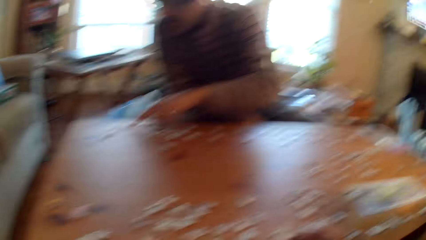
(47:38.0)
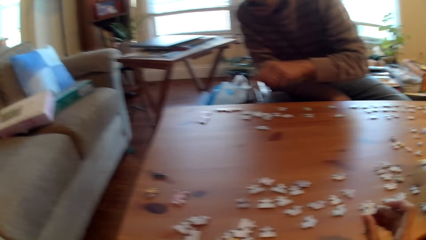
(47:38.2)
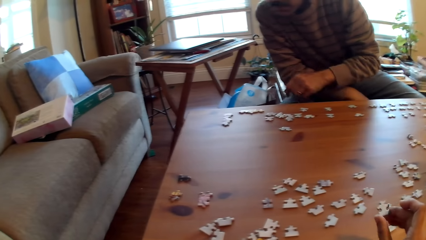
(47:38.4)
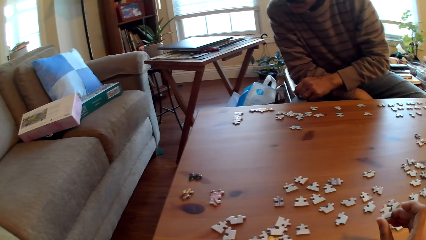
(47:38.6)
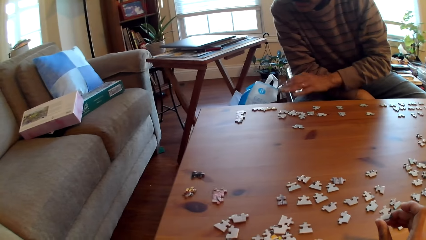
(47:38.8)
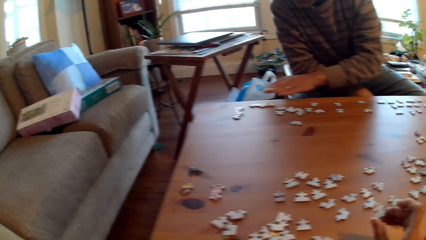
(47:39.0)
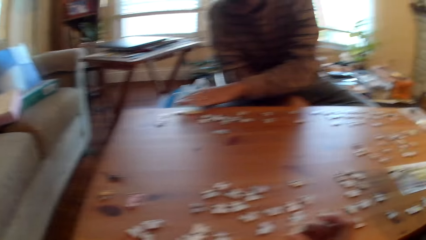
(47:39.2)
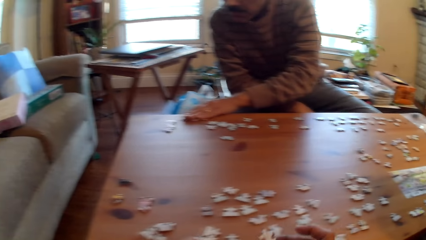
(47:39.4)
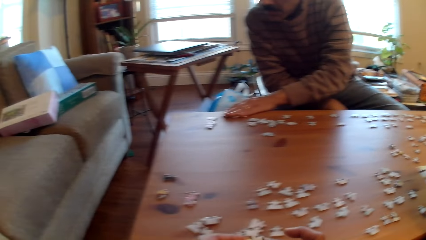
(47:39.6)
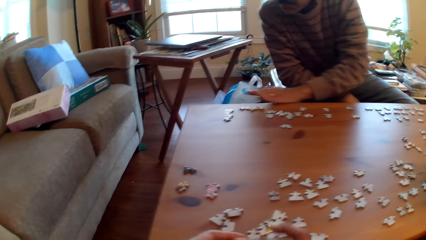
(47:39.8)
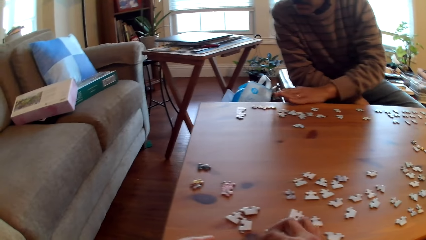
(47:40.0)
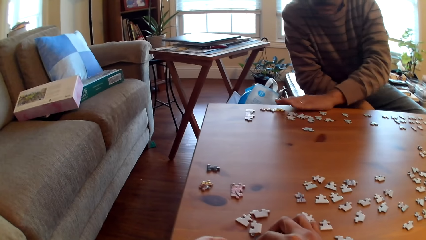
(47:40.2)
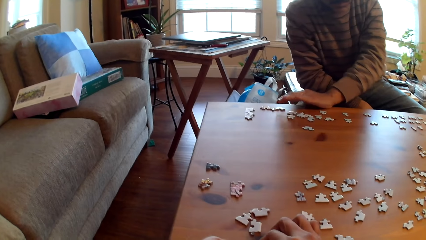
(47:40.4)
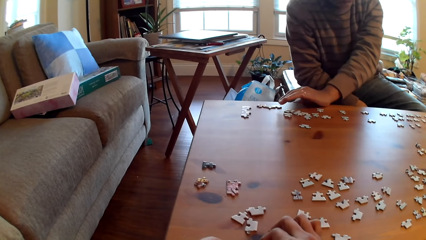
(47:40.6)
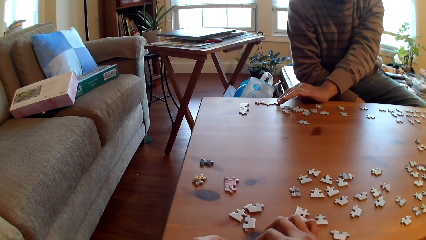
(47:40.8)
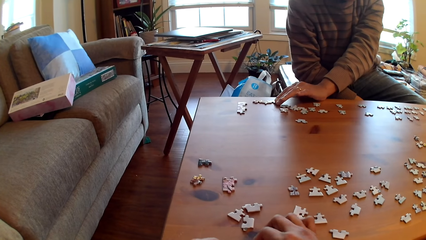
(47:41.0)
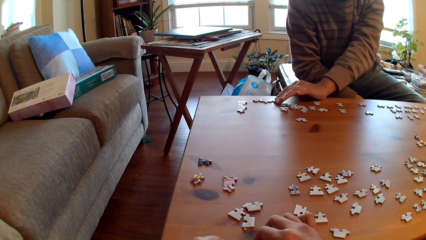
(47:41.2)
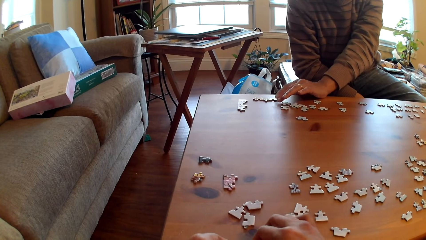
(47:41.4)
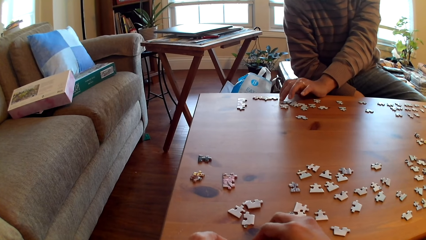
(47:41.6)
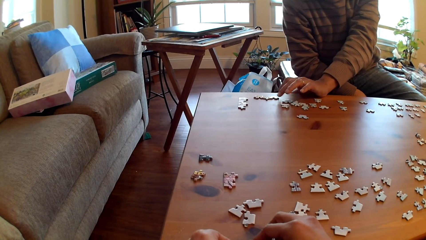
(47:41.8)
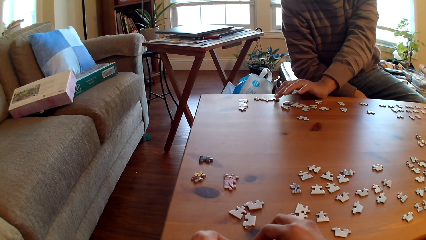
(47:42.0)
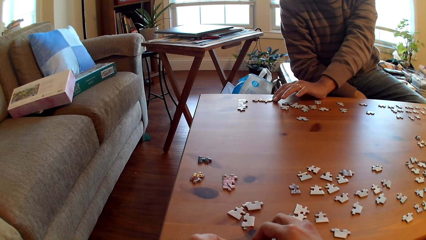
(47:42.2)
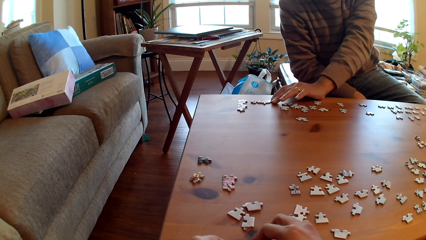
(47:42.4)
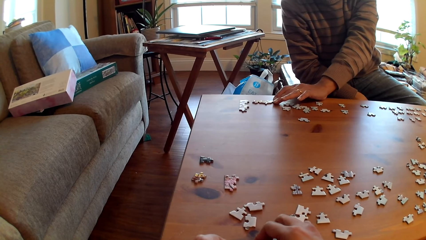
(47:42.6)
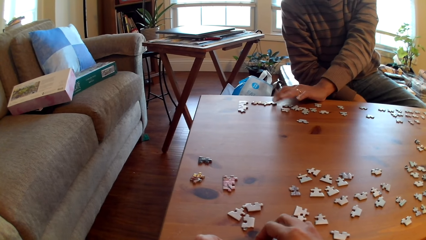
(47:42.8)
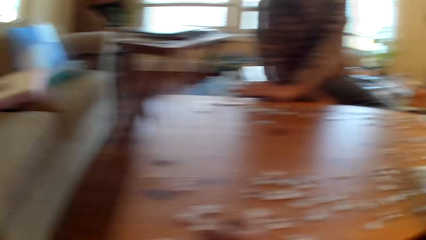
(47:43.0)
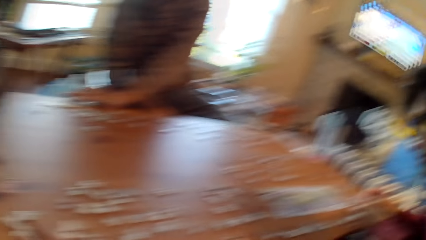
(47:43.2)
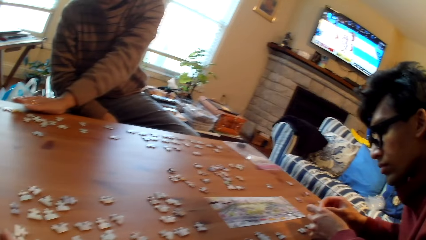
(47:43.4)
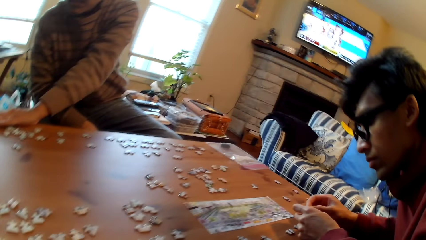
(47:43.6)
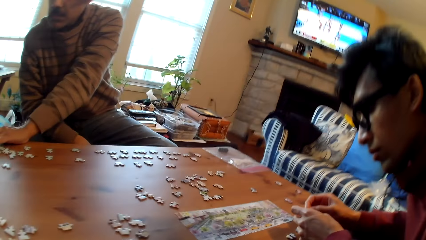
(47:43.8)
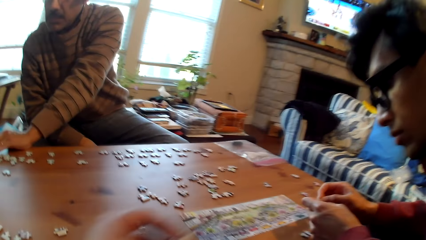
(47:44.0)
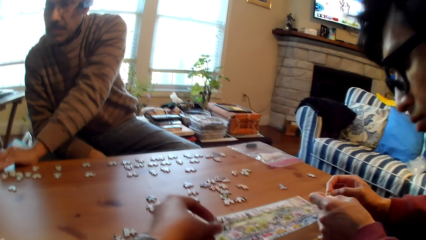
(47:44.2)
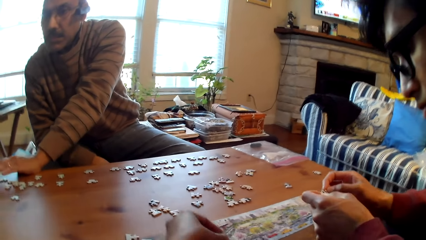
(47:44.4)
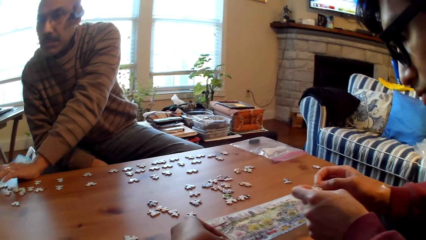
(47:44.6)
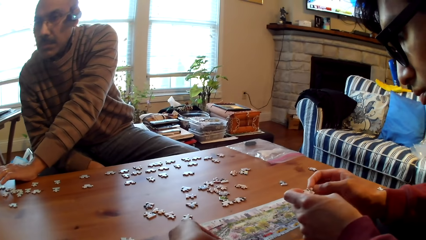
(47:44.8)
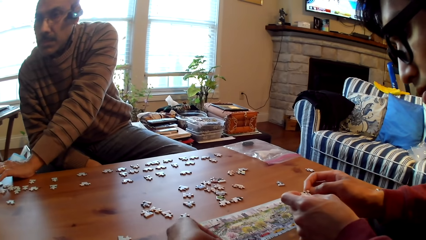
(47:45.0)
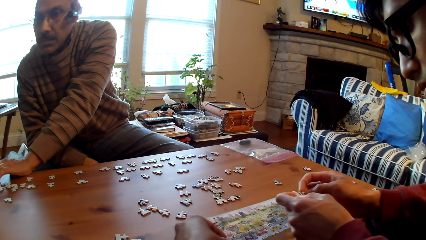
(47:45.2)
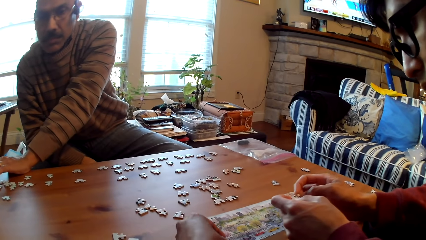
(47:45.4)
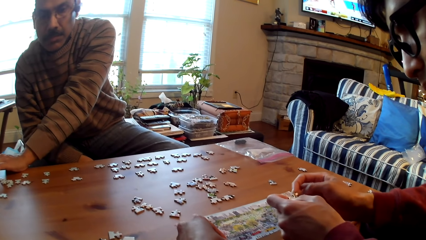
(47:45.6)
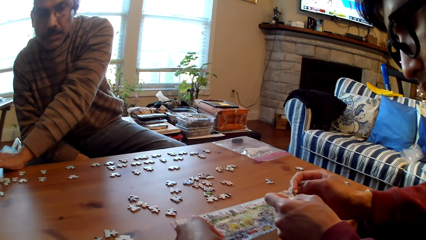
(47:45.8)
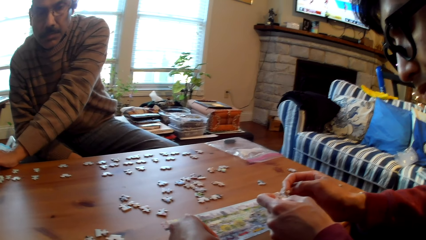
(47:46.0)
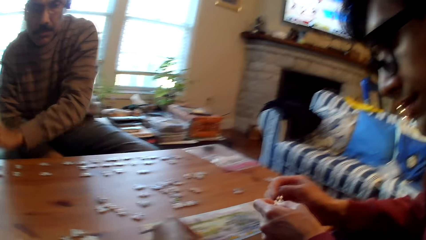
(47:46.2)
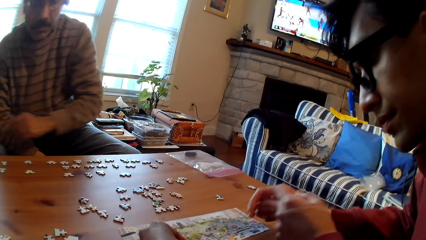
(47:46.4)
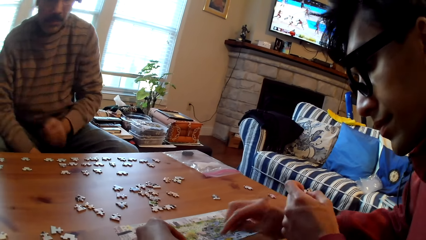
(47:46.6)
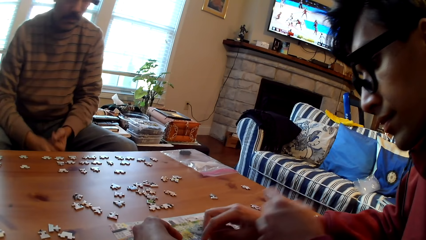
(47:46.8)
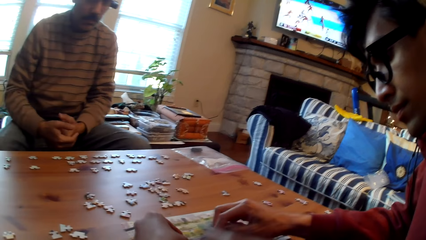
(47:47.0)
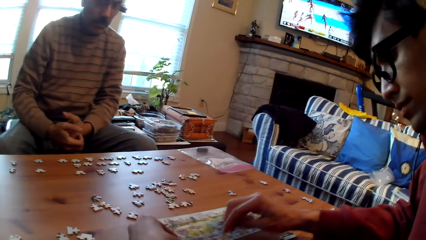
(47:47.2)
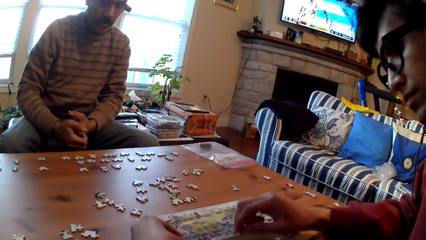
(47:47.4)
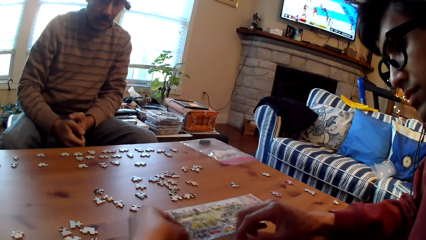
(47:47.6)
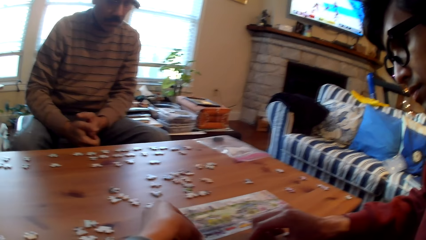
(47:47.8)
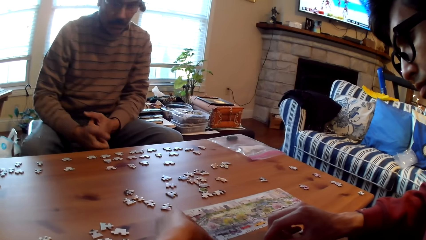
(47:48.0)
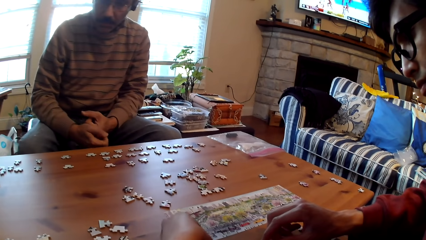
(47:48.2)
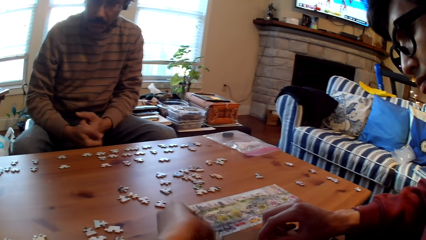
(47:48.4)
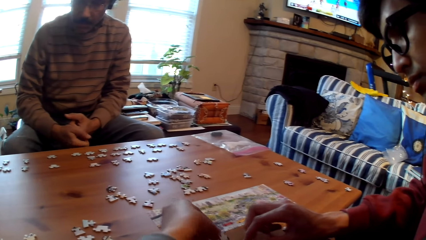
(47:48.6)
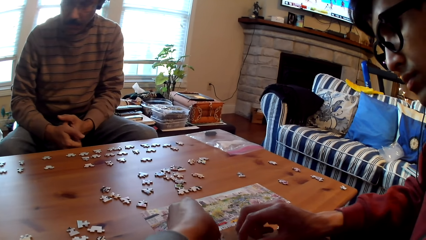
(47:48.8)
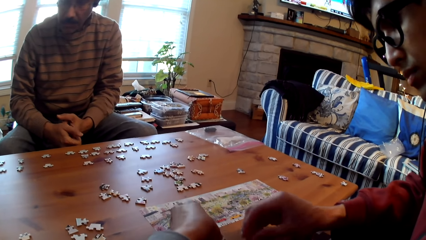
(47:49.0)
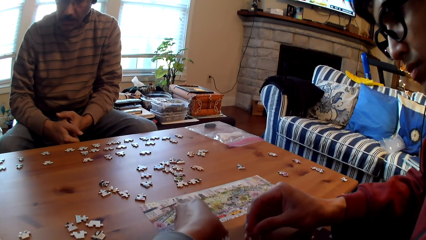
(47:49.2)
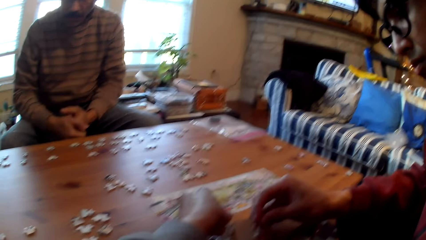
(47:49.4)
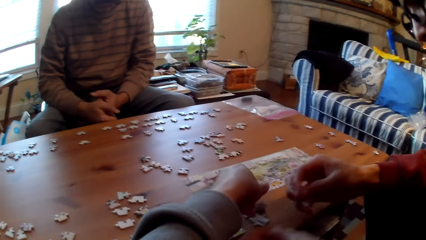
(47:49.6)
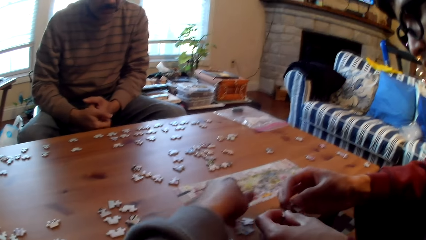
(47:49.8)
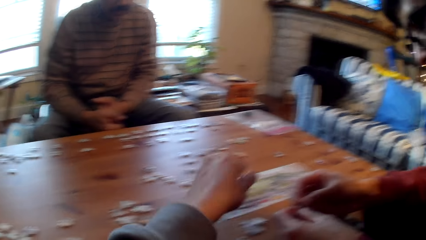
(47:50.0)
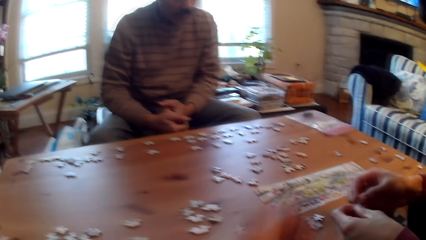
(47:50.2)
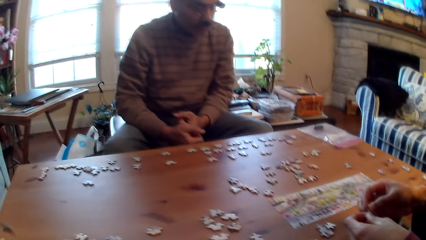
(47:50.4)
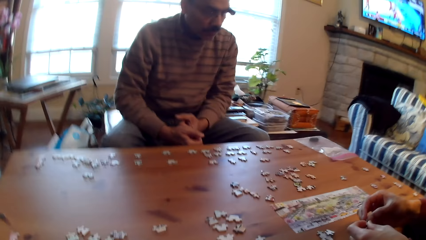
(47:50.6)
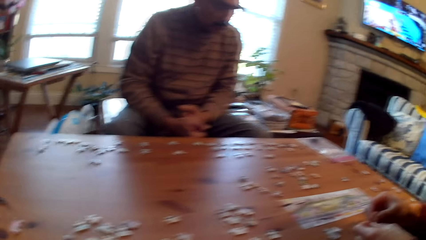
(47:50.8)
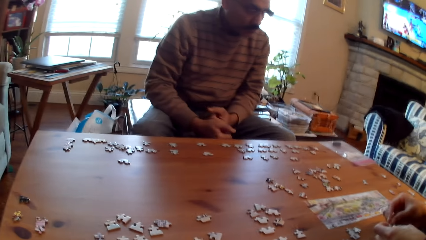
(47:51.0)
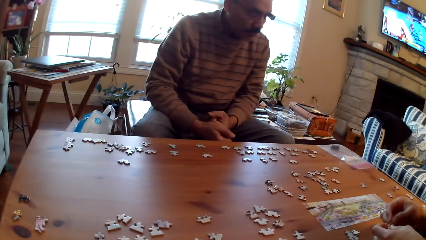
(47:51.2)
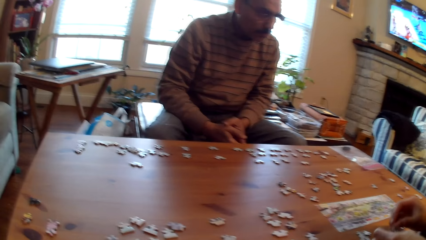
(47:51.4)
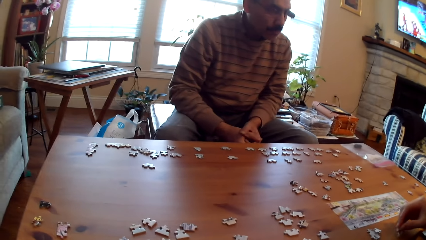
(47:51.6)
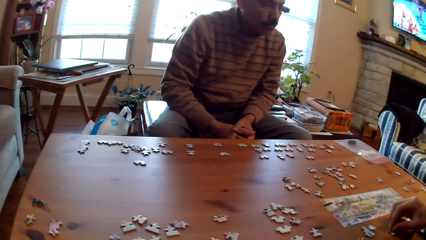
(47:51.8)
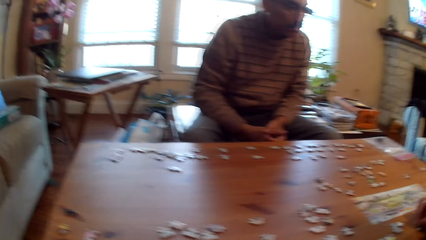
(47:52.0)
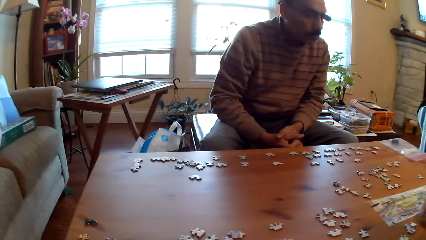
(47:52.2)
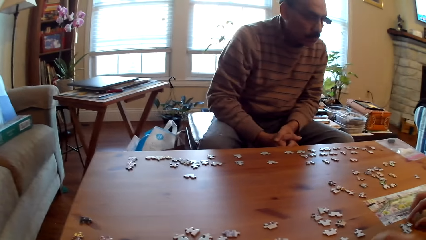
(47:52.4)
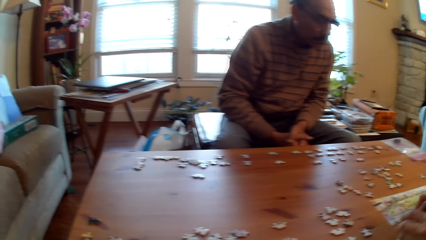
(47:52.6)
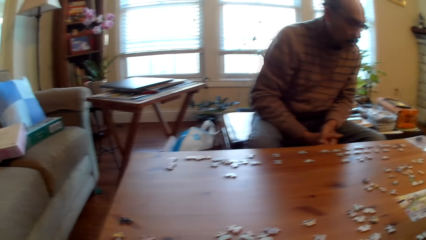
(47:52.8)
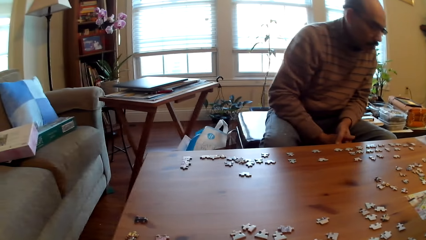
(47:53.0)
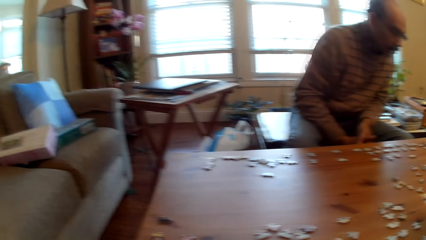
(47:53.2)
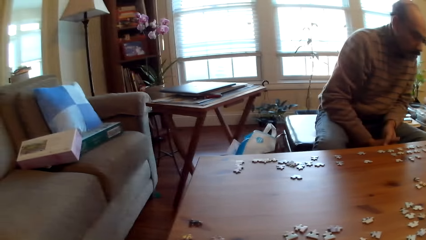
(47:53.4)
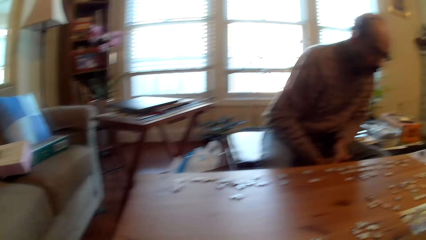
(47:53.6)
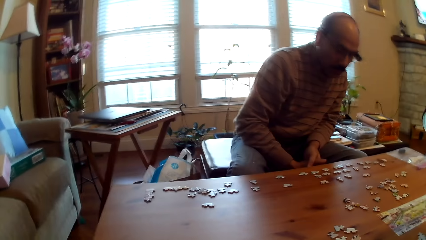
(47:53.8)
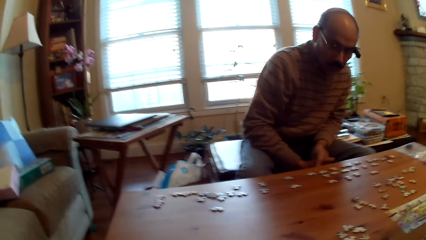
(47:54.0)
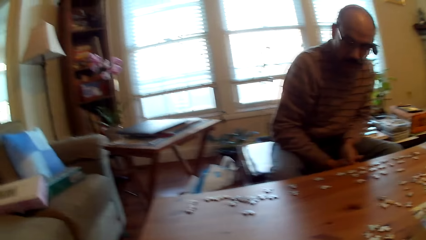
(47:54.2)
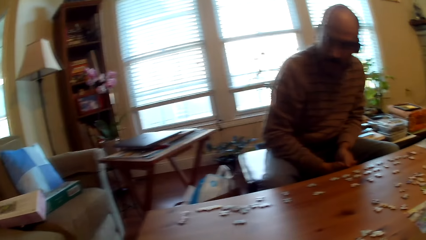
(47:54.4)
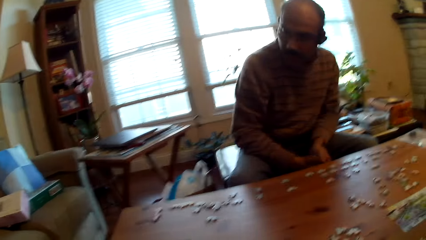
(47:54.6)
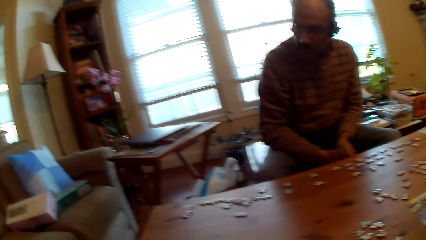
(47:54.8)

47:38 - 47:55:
The camera wearer holds a card with his hand. The other man holds a card on the table. The camera wearer holds a card on his hand. He moves the puzzle pieces on the table. The man holds cards on his hand. The camera wearer places a card on the table.
